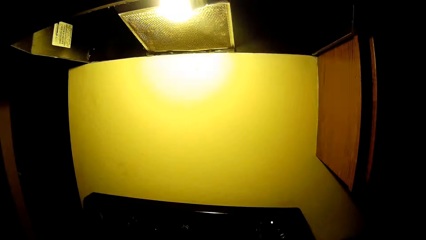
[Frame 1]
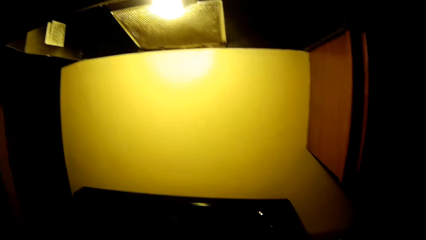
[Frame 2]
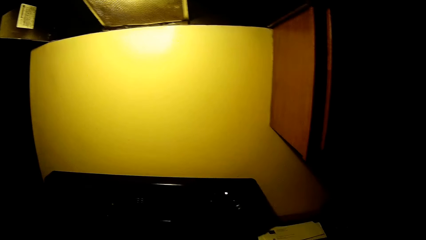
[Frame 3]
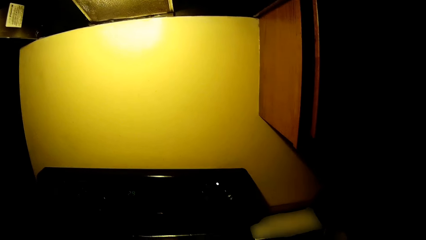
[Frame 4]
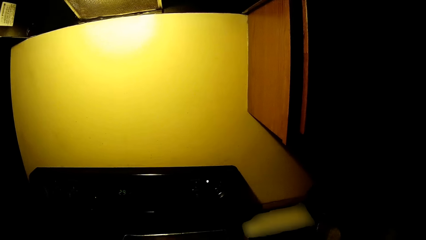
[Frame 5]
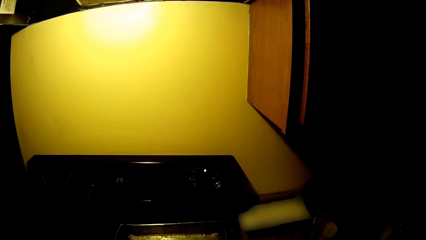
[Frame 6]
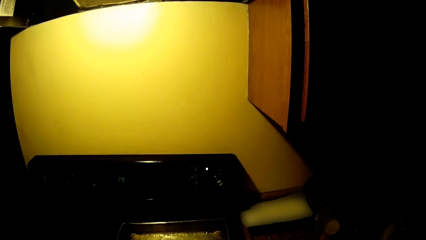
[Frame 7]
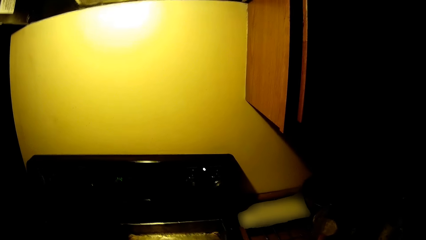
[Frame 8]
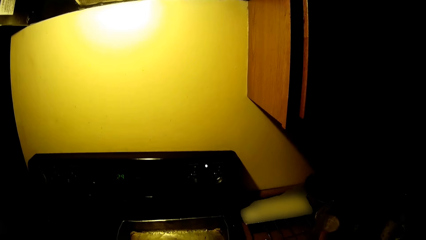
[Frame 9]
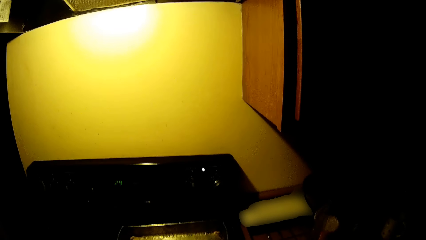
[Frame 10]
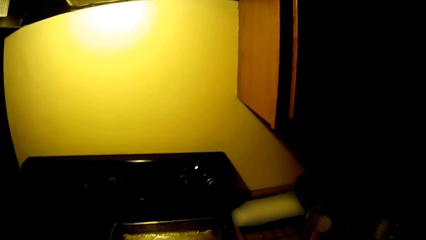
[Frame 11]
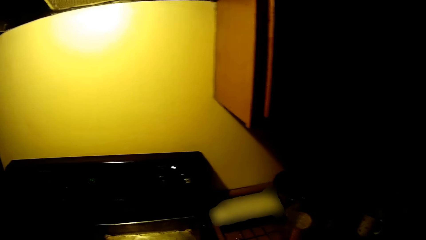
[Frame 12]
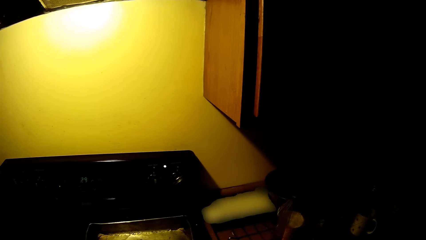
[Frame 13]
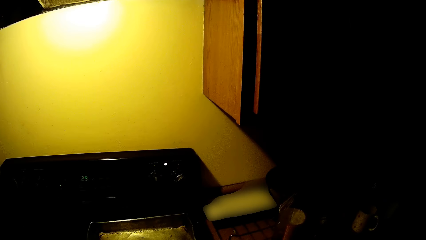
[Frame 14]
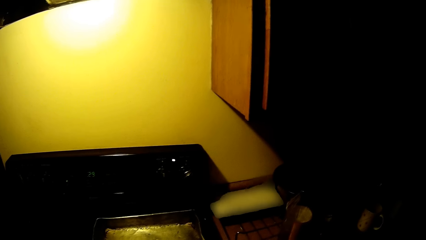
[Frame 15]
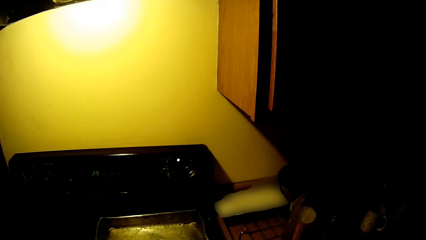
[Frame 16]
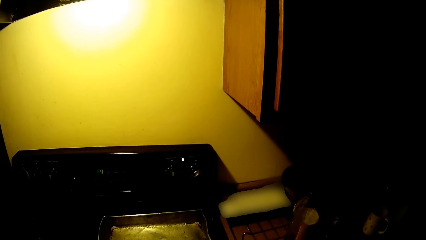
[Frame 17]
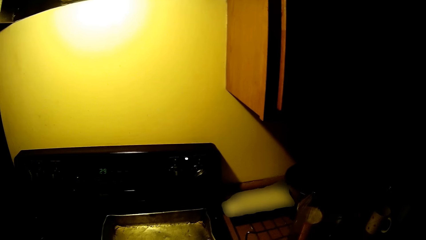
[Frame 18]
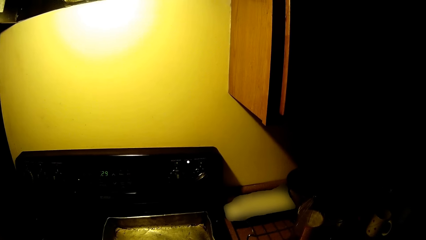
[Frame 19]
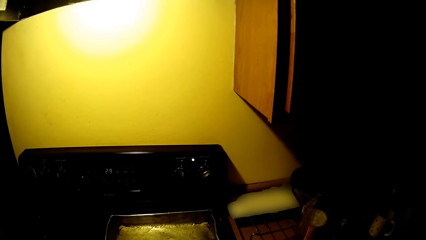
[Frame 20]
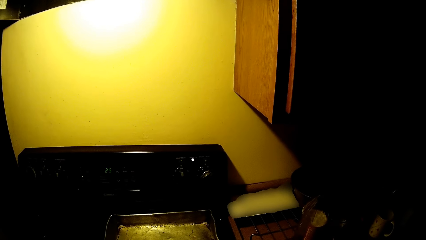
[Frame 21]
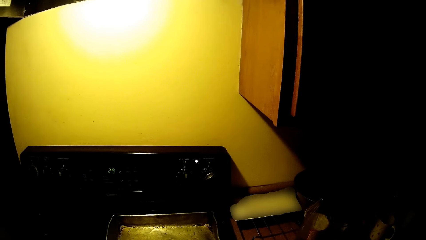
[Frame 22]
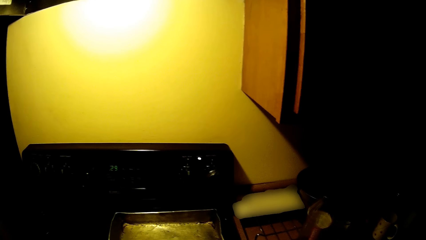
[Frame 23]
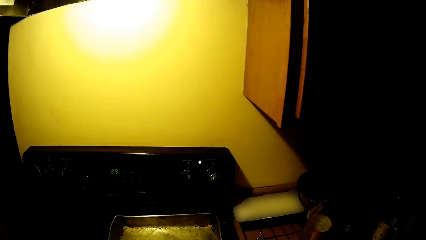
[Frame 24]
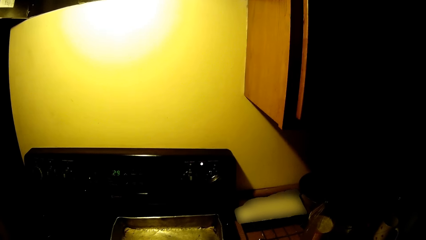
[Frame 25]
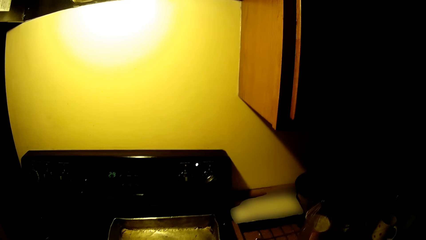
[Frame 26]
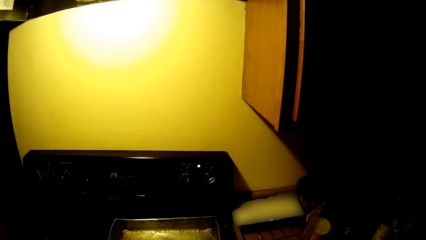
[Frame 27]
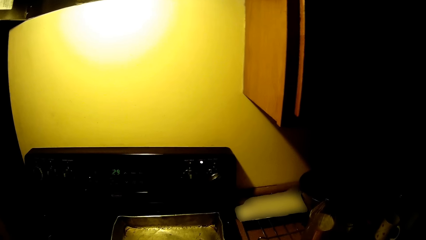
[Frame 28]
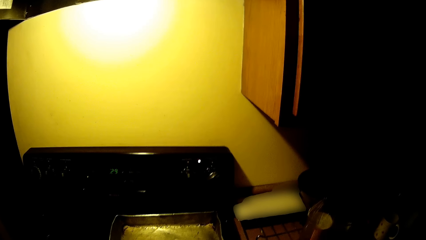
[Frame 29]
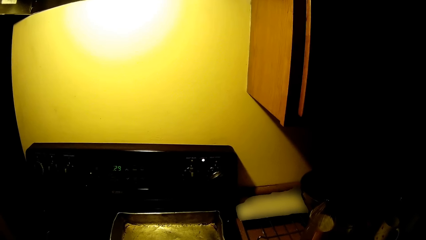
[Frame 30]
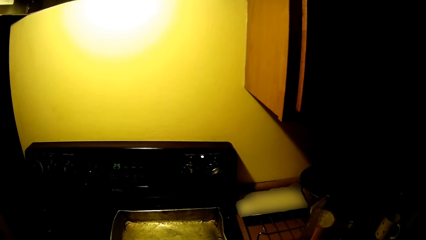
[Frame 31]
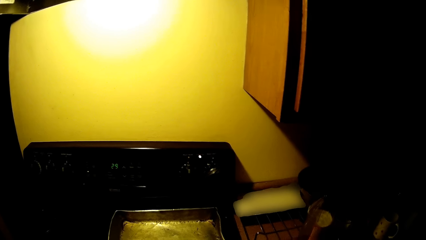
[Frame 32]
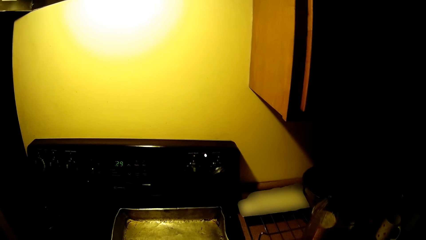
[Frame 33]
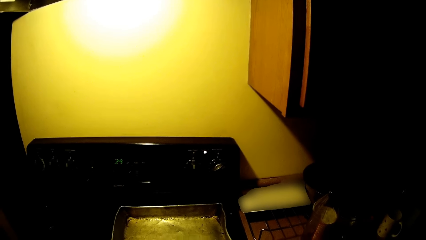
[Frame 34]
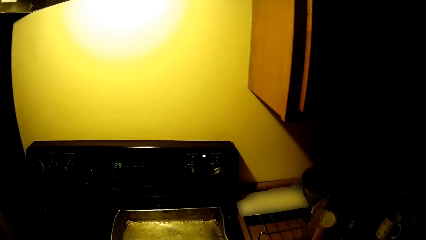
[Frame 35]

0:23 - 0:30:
The camera wearer looks around.

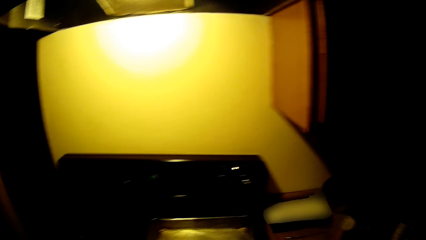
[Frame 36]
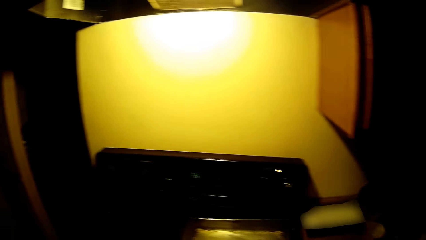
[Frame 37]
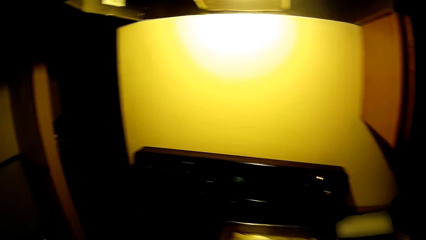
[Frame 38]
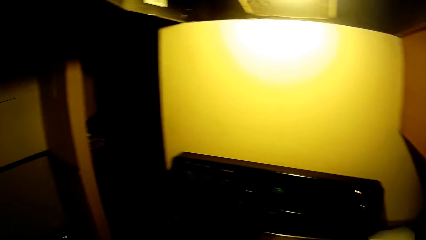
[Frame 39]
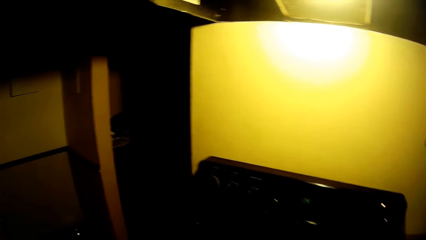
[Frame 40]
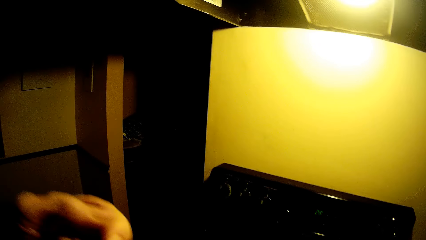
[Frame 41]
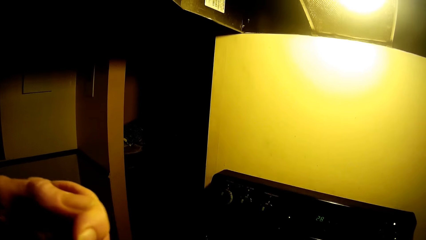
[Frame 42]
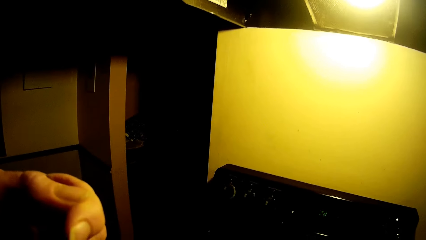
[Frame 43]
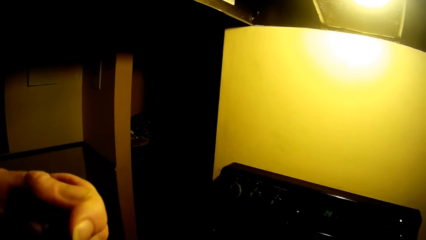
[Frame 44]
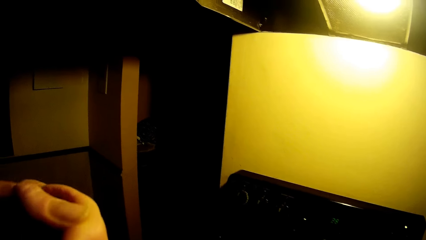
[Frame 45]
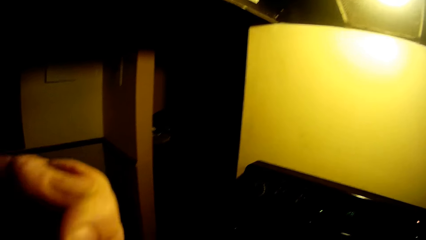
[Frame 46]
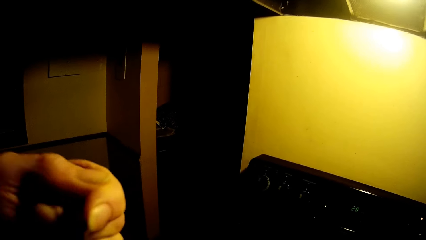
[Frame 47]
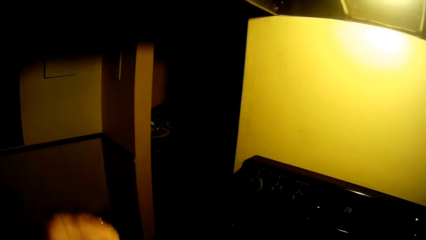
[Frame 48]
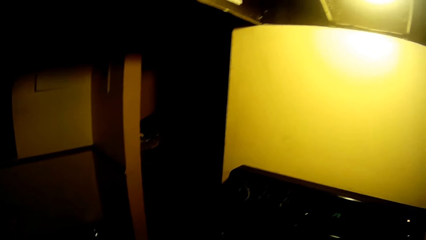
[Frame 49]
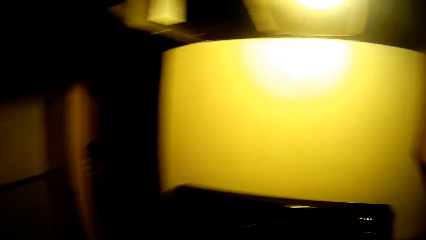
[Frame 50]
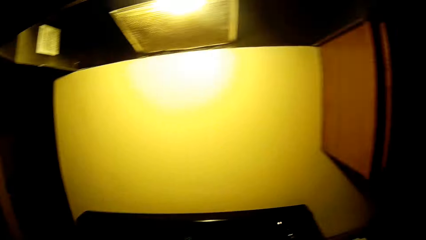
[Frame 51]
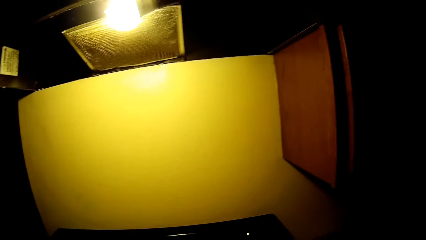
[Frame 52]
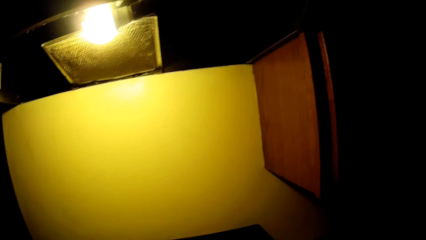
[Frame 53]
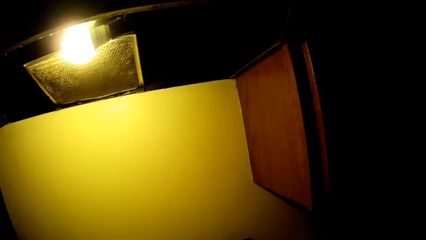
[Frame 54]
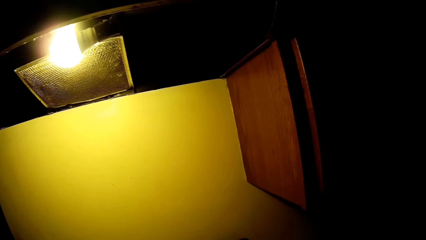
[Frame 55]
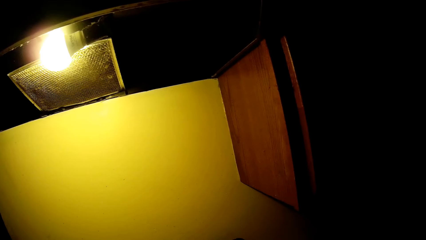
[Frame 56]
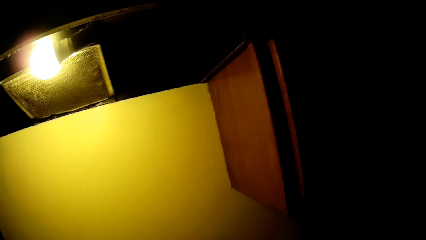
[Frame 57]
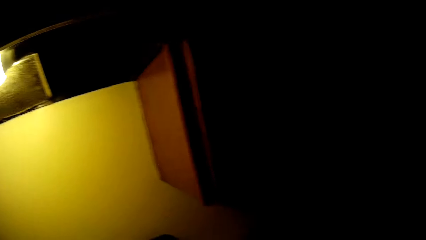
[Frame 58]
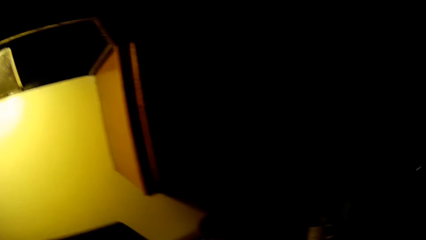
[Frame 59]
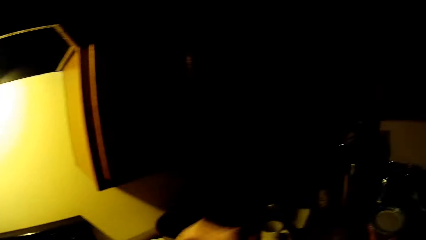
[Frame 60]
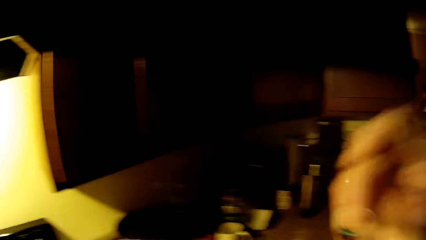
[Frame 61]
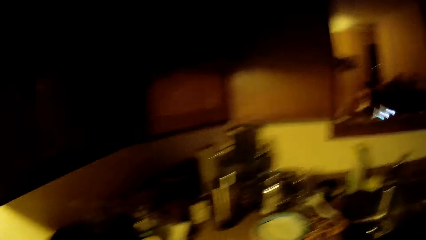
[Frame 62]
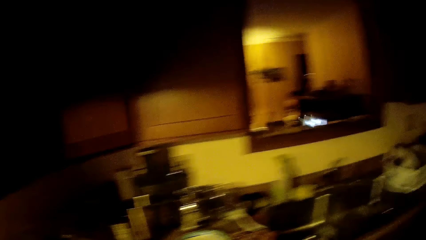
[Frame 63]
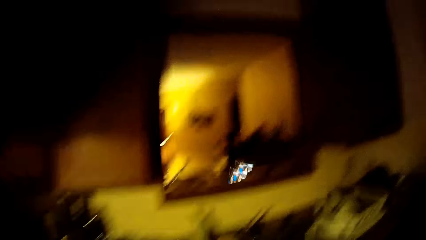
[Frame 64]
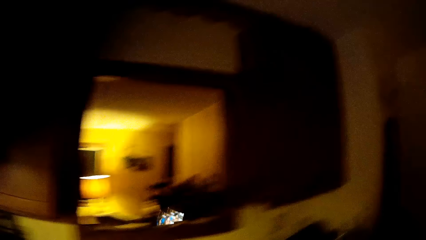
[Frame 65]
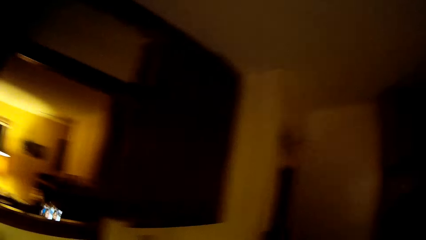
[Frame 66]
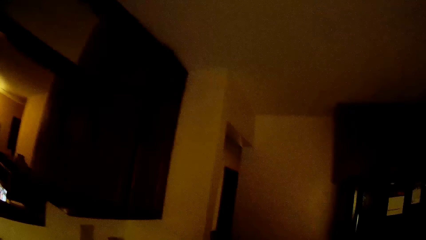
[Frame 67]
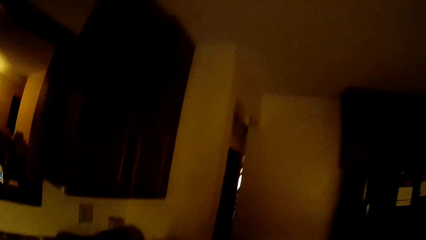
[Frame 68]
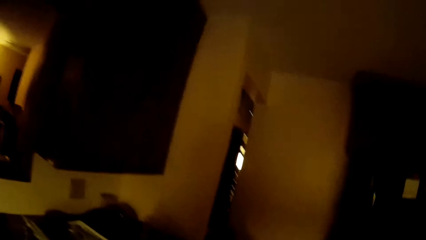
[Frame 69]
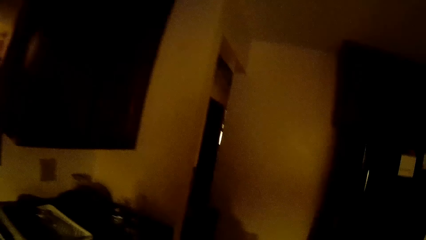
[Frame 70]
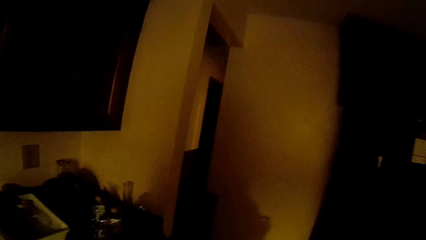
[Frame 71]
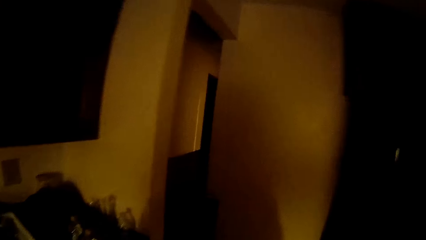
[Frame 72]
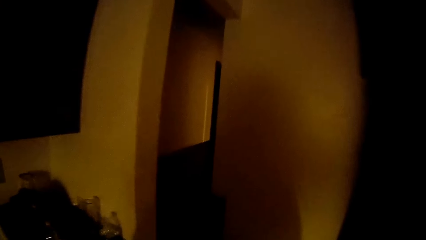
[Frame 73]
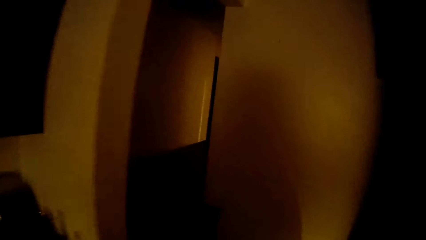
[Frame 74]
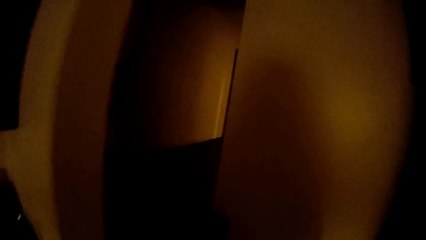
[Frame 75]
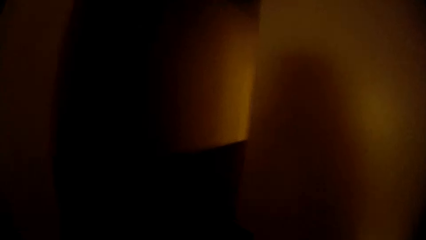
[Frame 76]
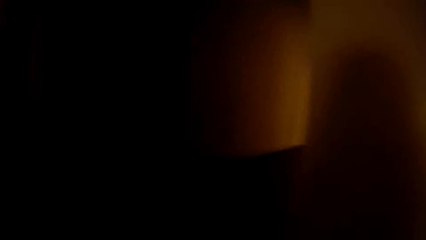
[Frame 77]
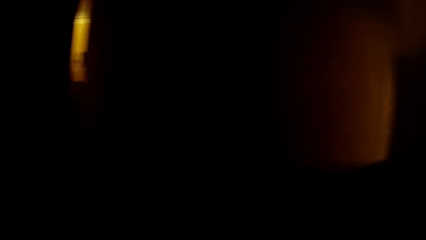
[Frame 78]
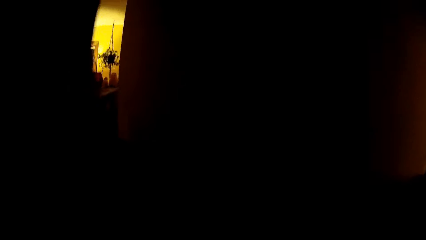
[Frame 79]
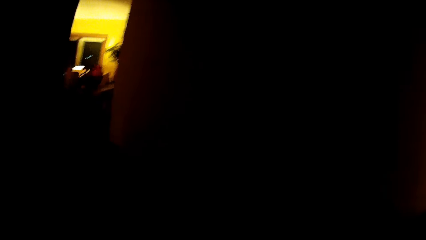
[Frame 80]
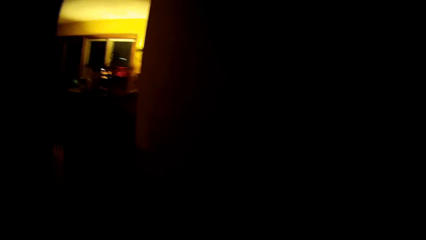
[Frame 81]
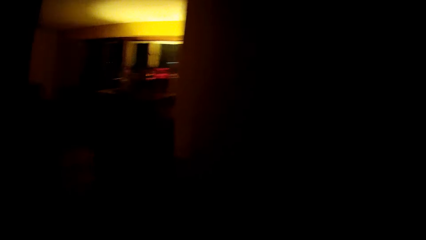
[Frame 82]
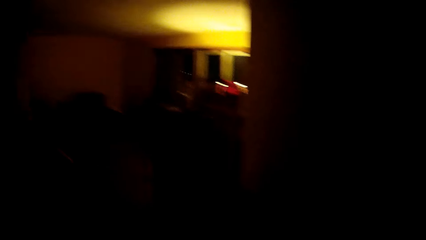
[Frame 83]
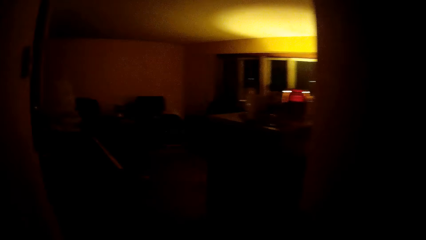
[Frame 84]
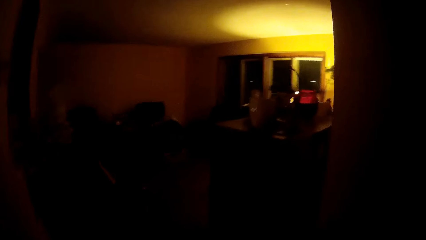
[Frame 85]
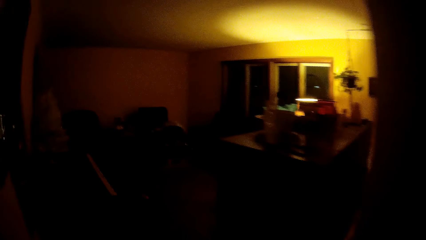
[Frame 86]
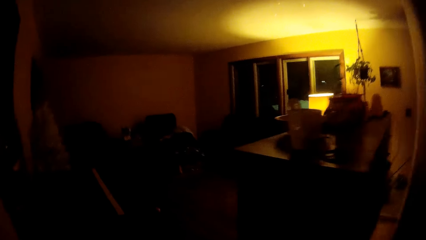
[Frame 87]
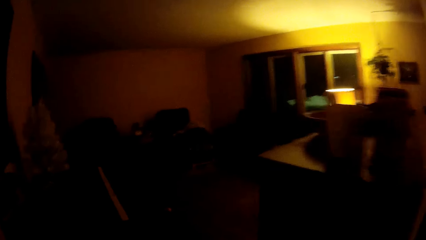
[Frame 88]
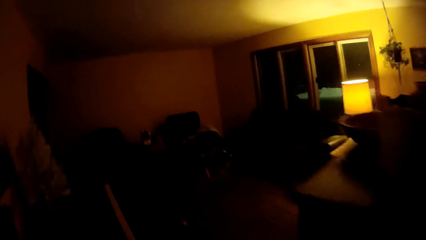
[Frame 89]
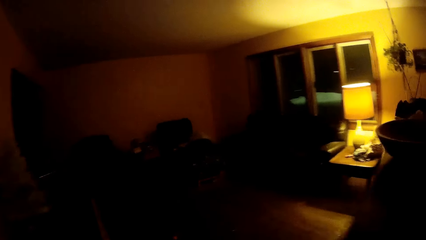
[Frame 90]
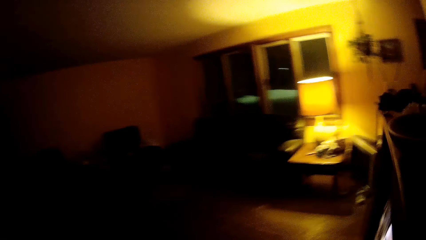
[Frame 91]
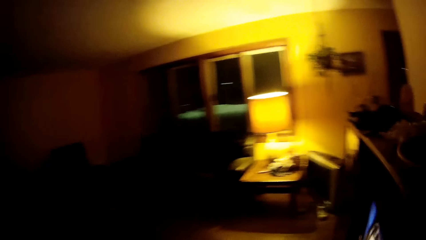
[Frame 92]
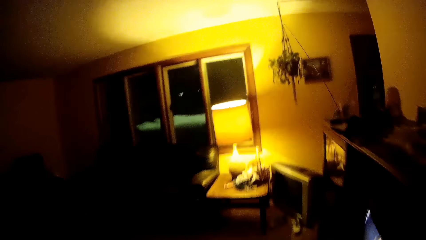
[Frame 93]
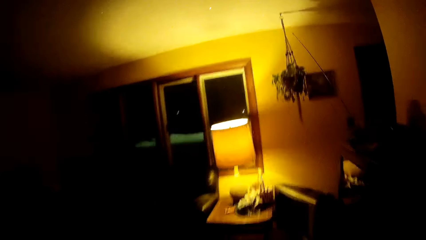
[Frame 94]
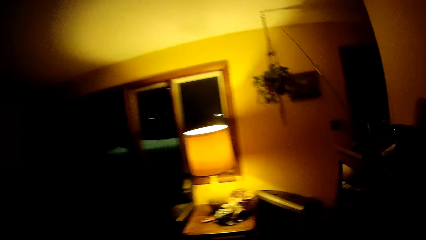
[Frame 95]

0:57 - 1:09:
The camera wearer raises a hand. They move around. They walk into the living room.
